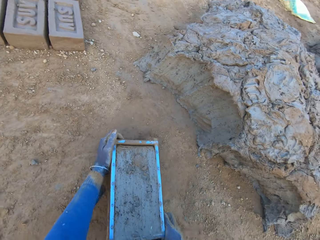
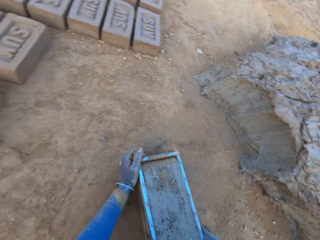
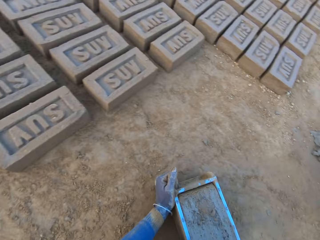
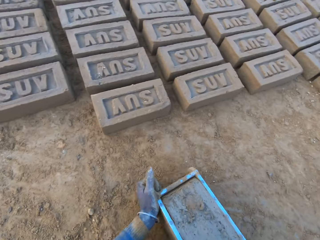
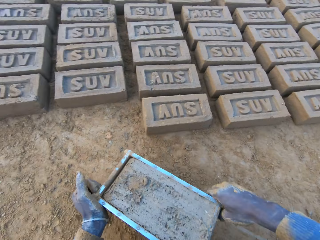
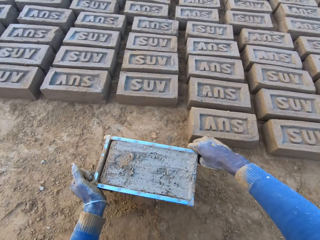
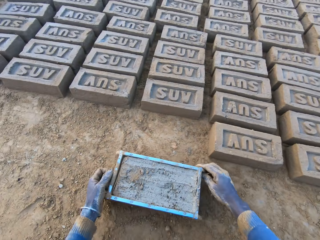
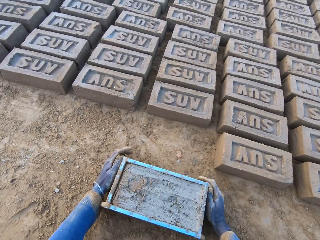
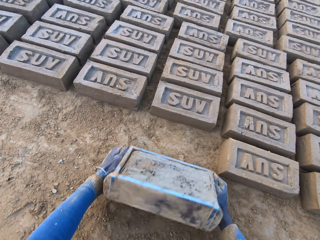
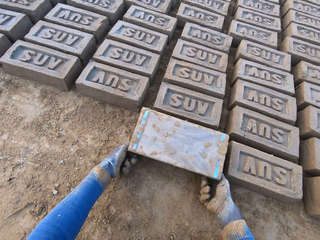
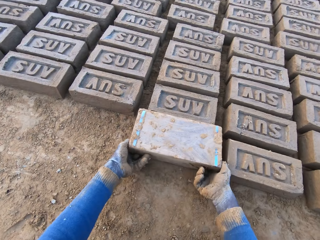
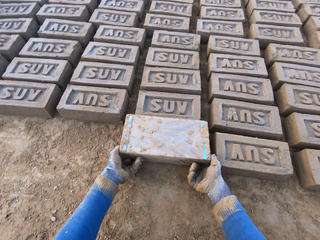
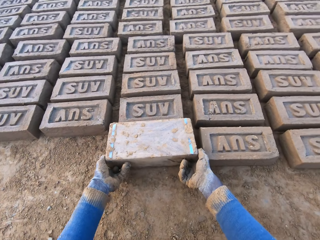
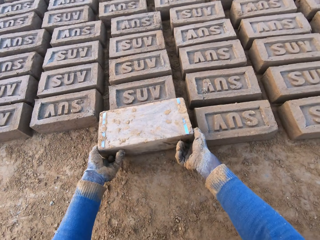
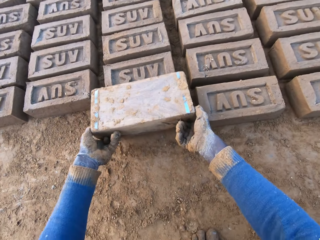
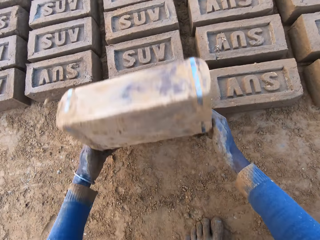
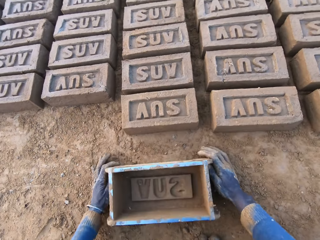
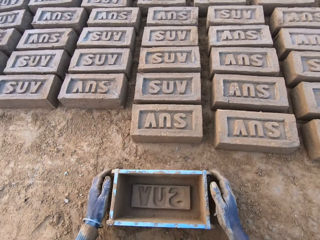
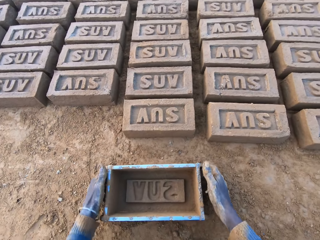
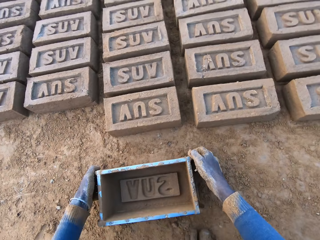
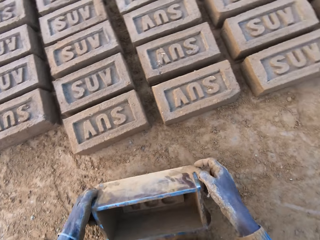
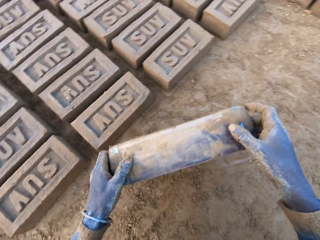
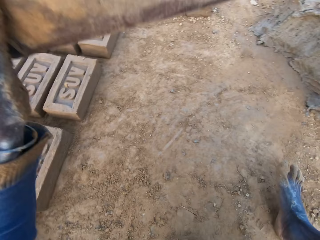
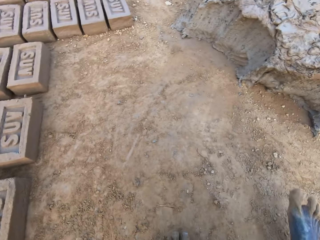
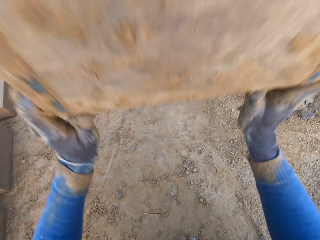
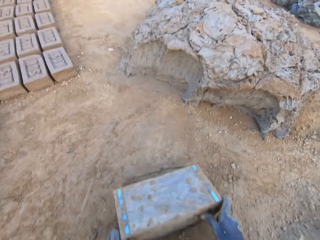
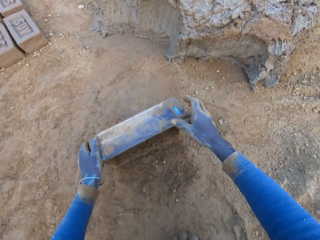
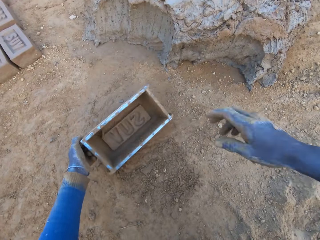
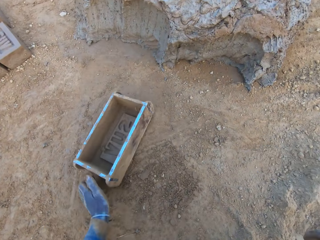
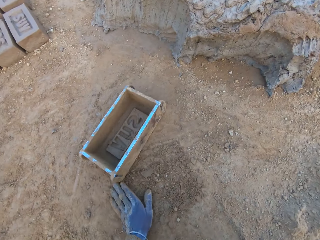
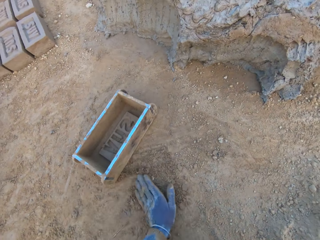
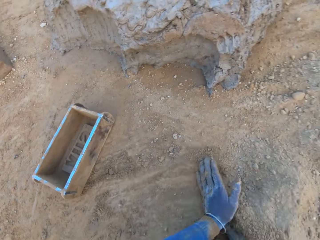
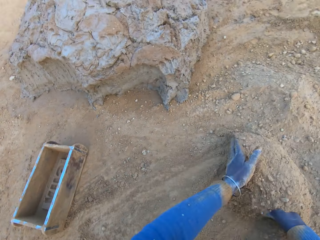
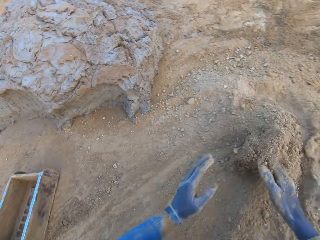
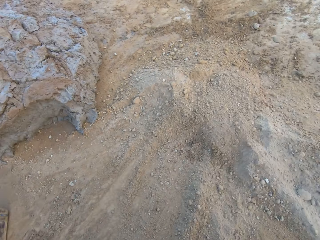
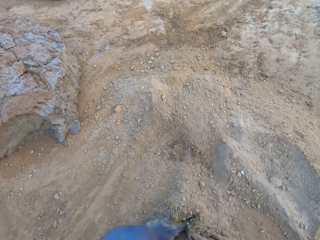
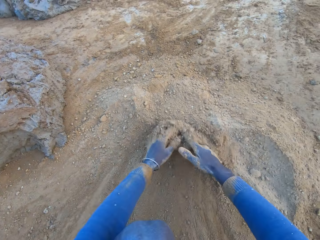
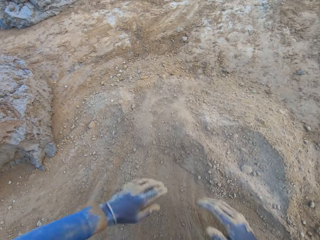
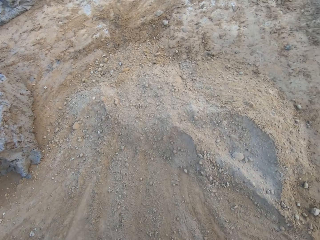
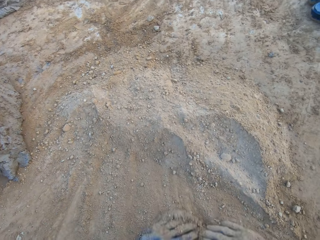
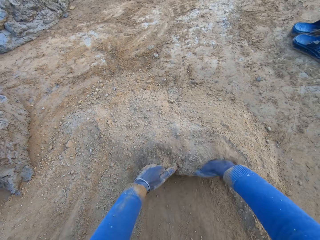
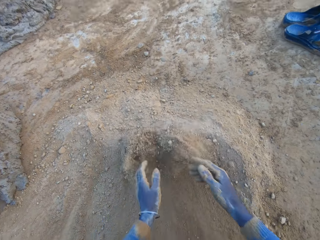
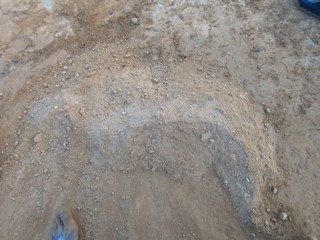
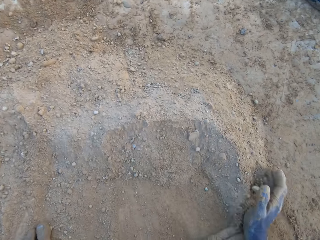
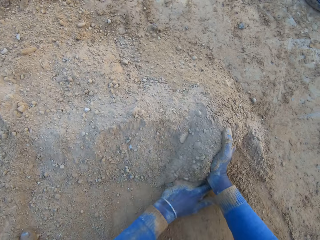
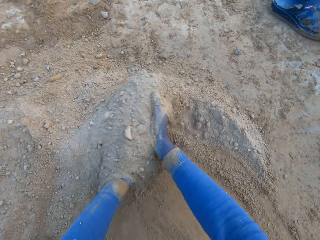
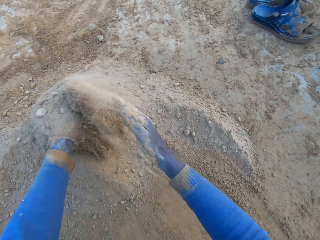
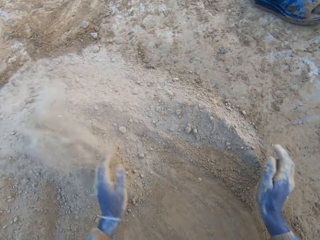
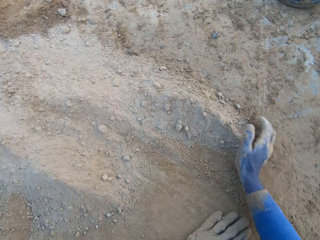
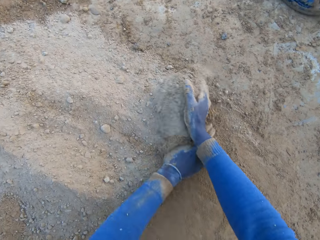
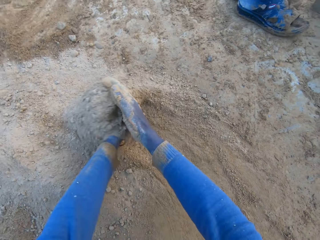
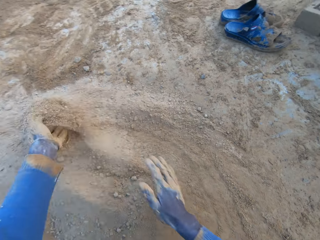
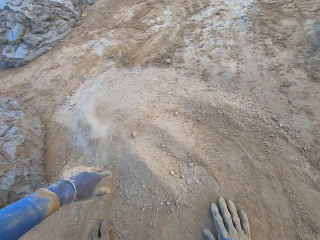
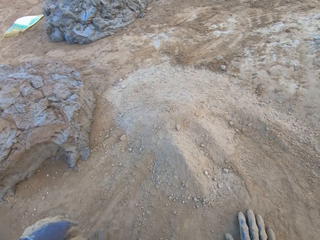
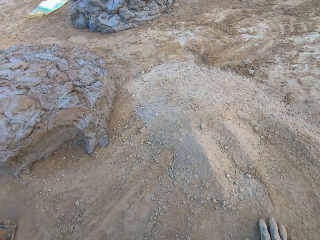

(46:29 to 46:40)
The camera wearer carries the iron brick mold from the ground with his two hands. He drops the iron brick mold on the ground beside other bricks. He turns the iron brick mold on the ground. He drops the iron brick mold on the ground. He hits the iron brick mold on the ground with his hands. He drops the iron brick mold on the ground. He gathers sand on the ground with his two hands.

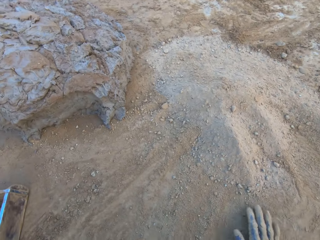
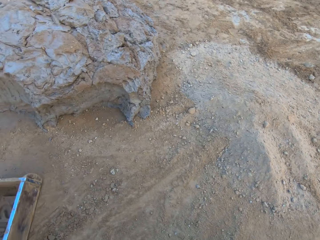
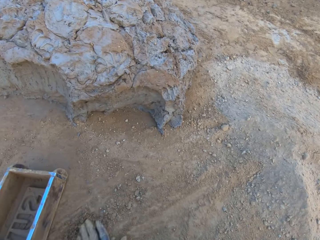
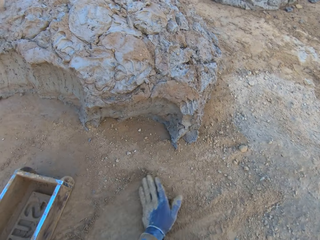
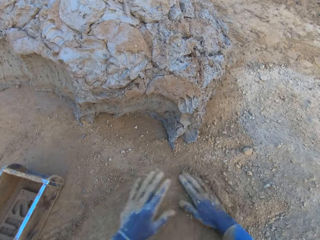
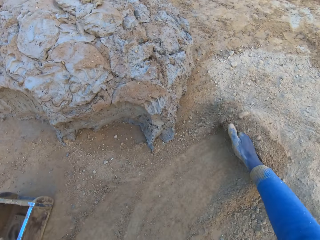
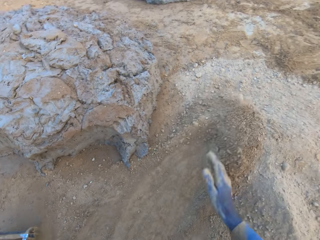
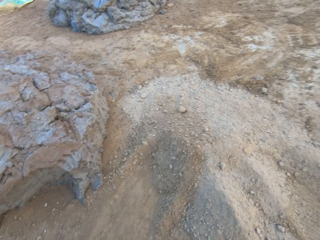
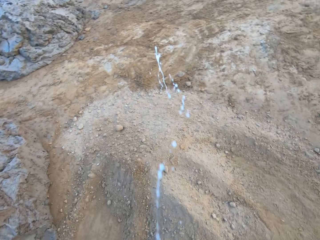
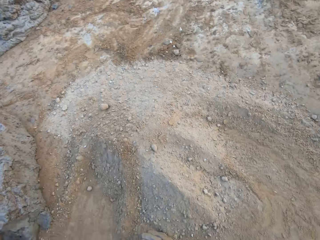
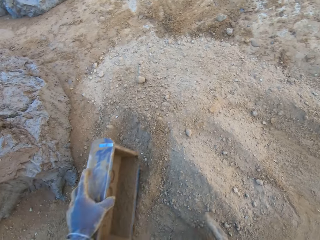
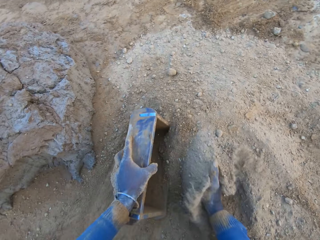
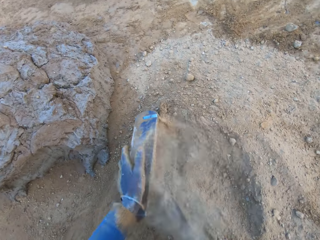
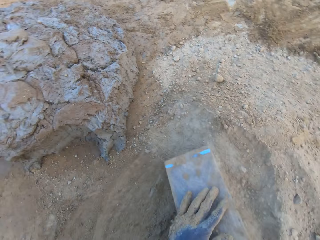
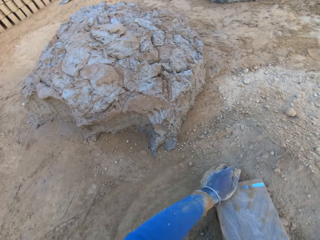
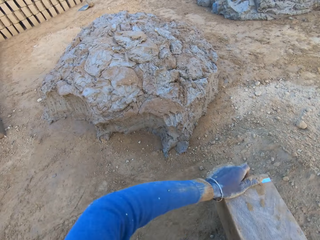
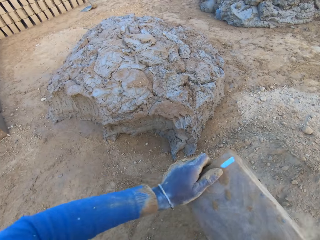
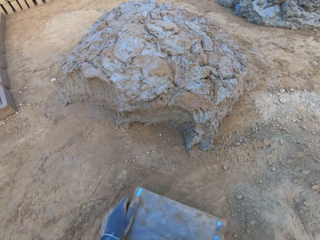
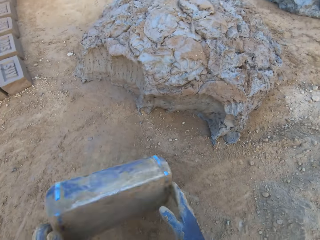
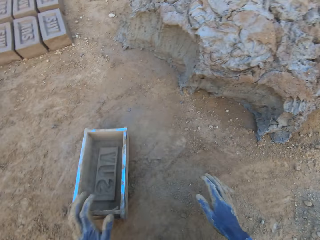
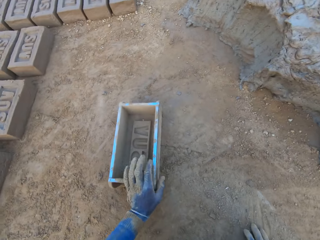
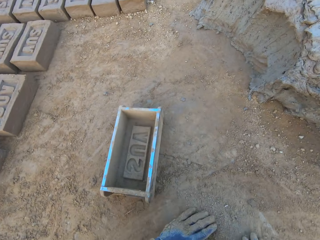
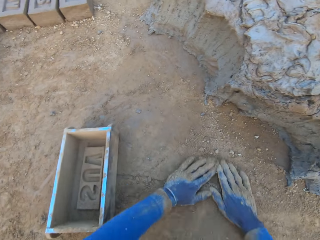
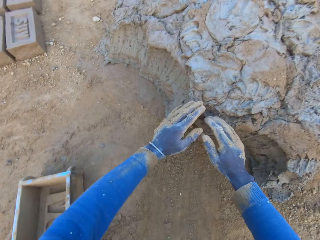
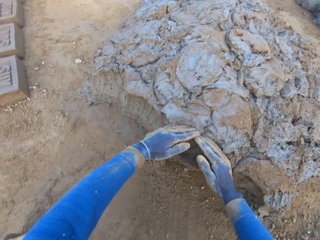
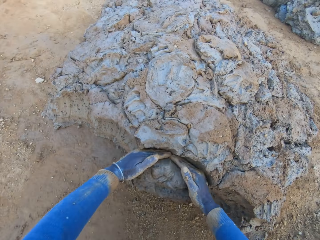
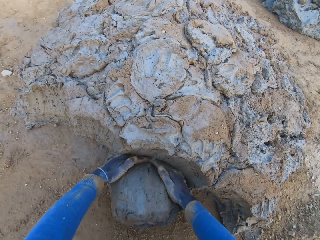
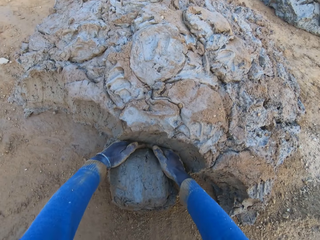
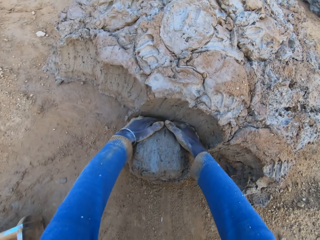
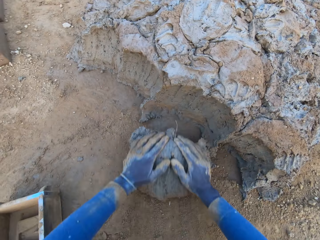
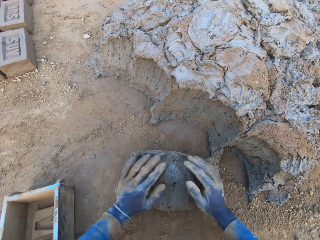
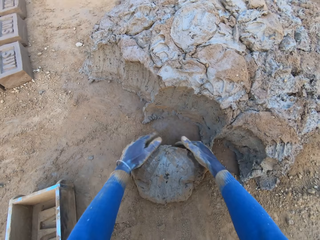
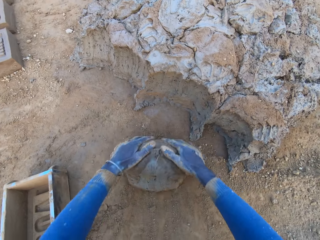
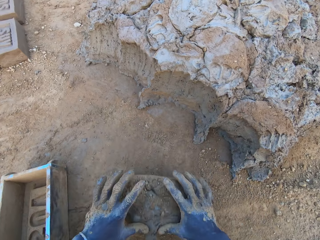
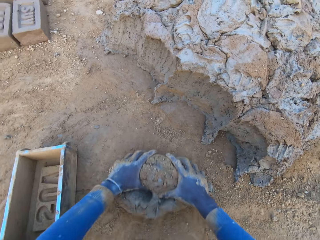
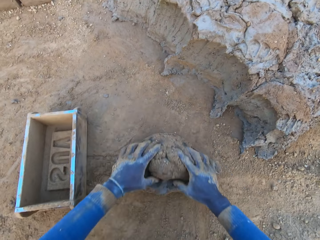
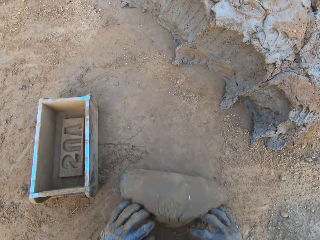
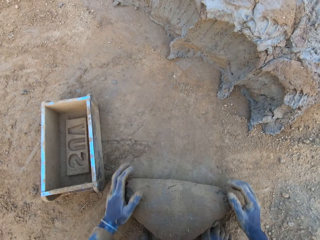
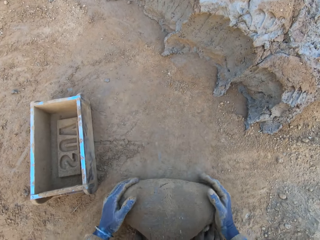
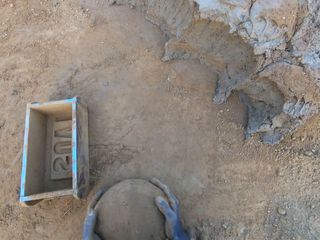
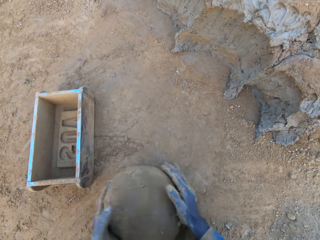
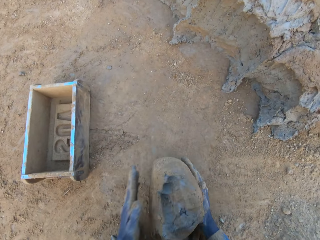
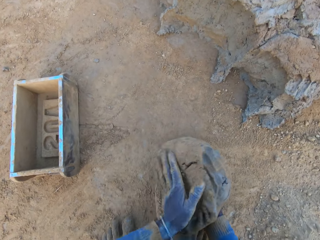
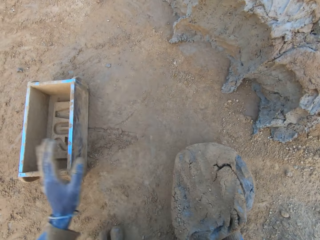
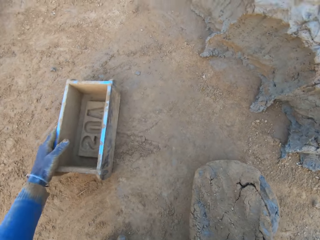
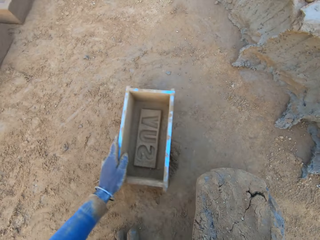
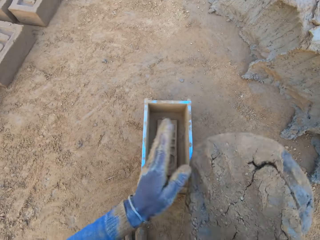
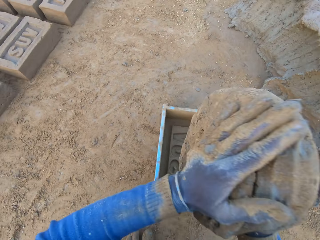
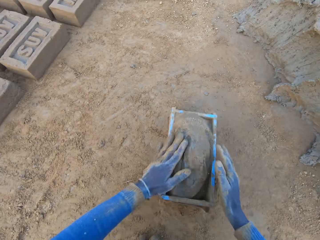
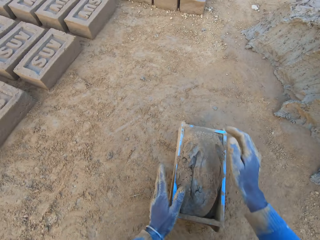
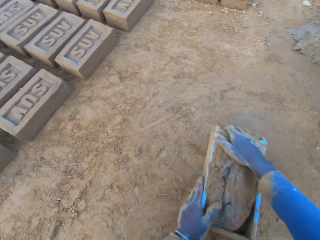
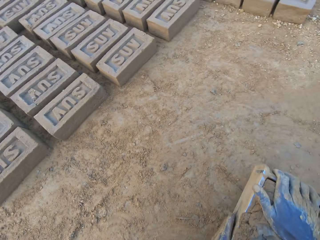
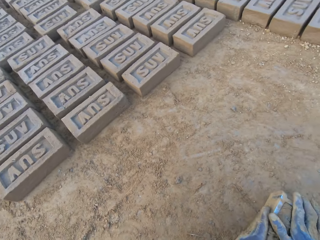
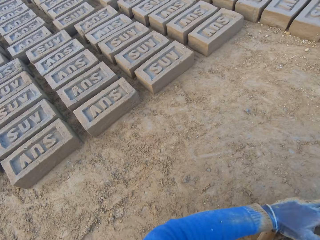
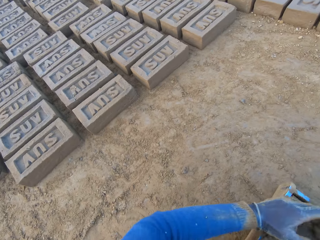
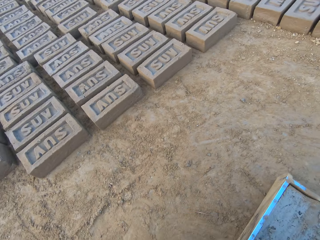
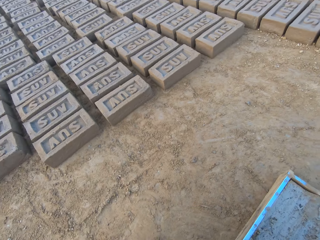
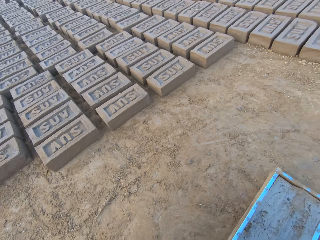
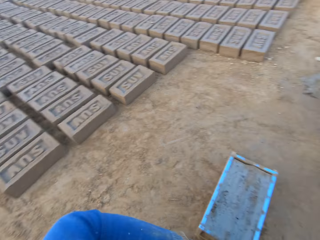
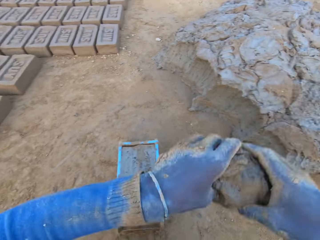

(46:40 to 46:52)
The camera wearer spits on the ground. He pours sand from the ground into the iron brick mold with his right hand. He removes the sand from the iron brick mold. He drops the iron brick mold on the ground. He cuts a portion of the concrete from a heap of concrete with his hands. He picks up mud. He mixes the concrete with his hands. He shifts the iron brick mold on the ground with his left hand. He drops the concrete in the iron brick mold on the ground. He removes the excess concrete from the iron brick mold.
